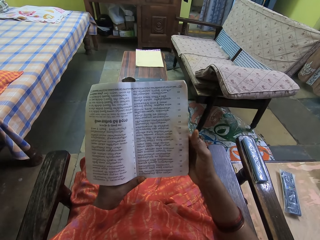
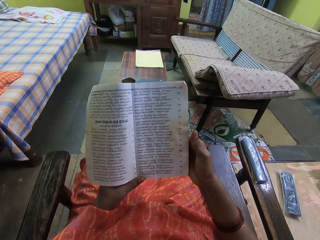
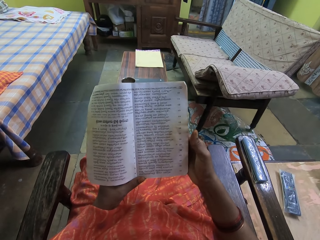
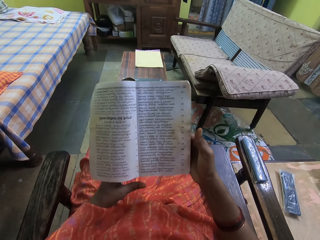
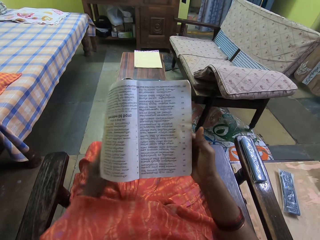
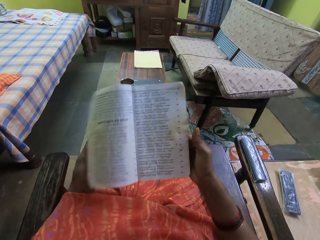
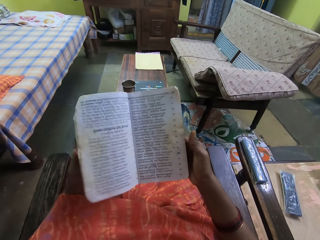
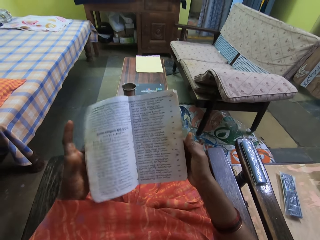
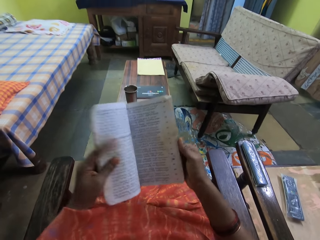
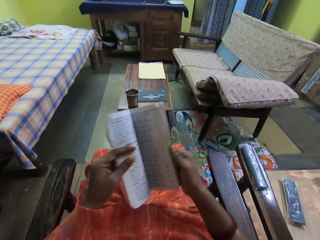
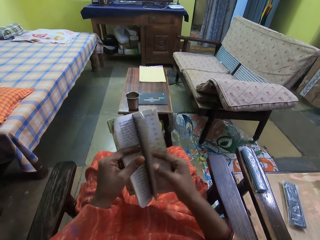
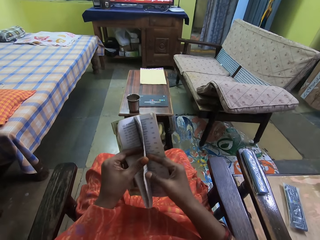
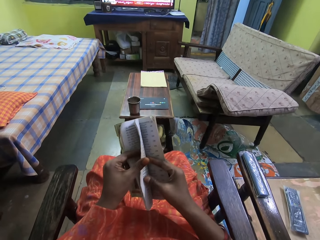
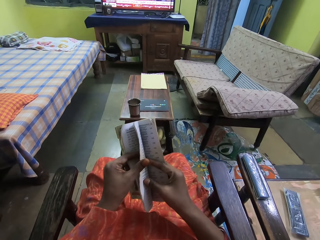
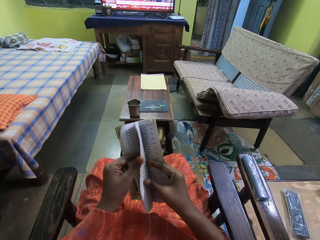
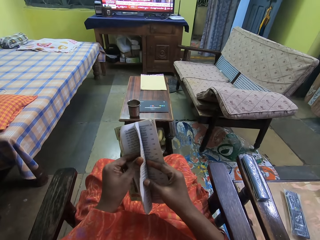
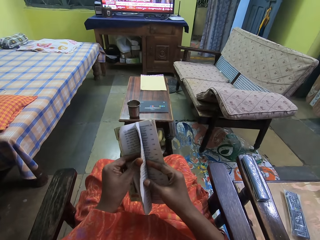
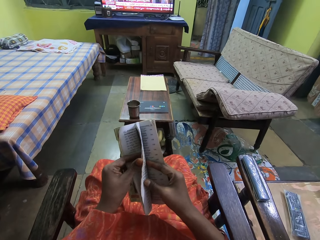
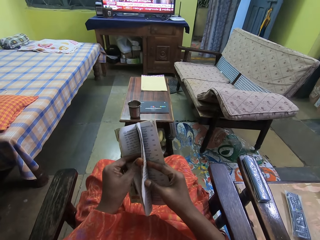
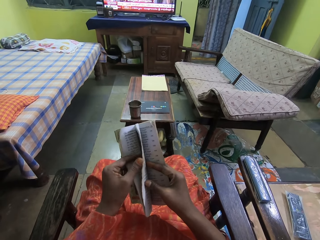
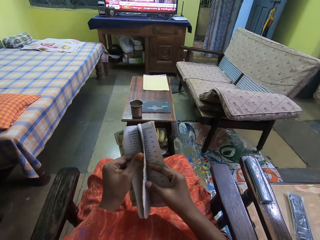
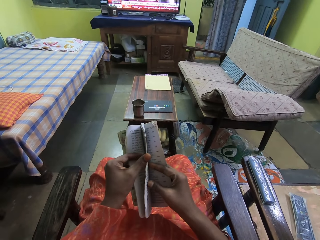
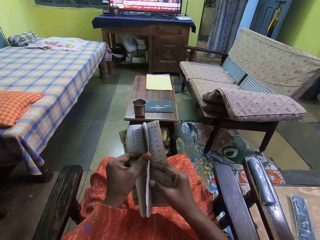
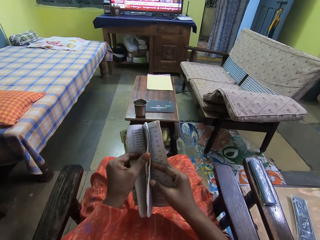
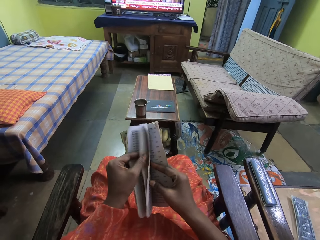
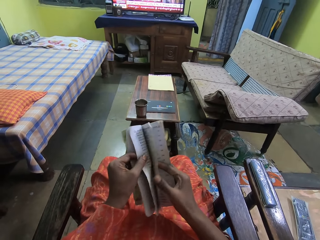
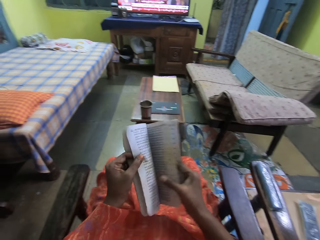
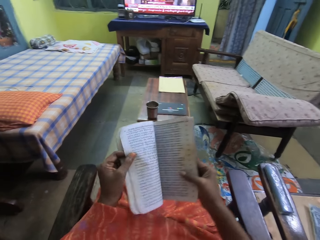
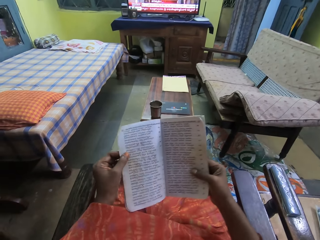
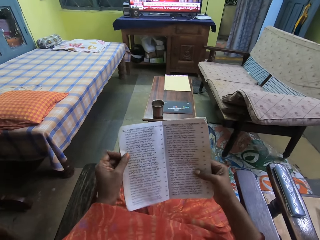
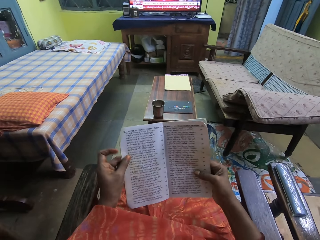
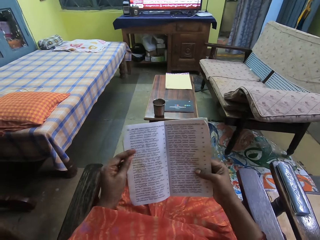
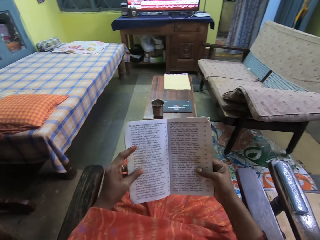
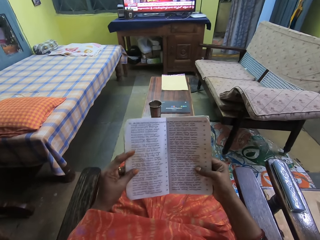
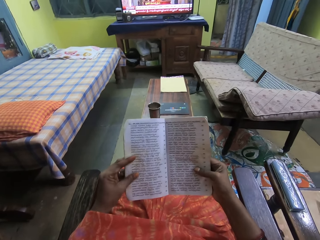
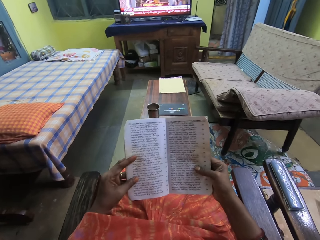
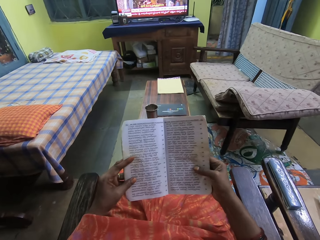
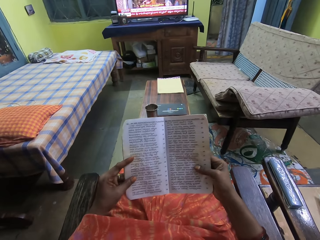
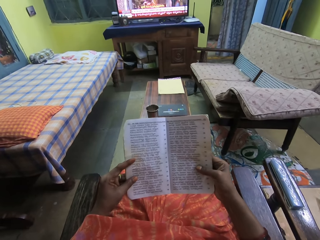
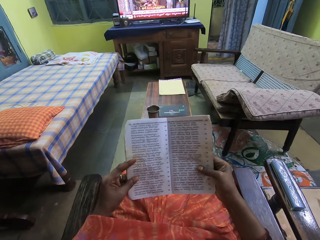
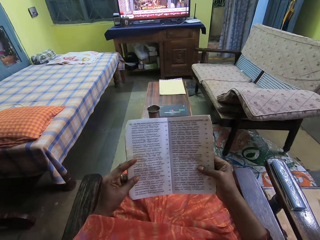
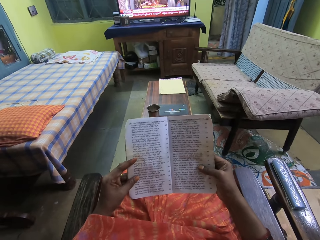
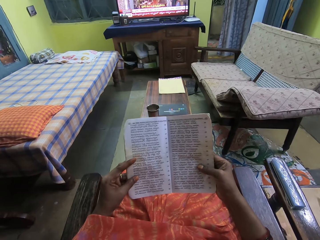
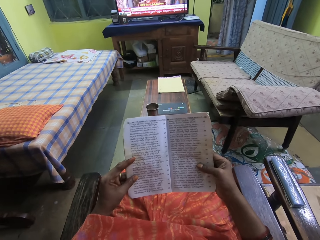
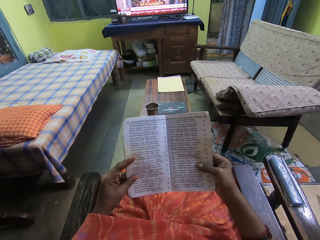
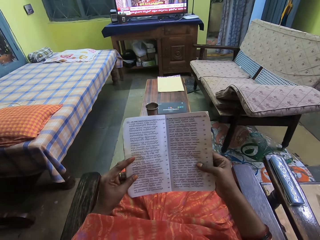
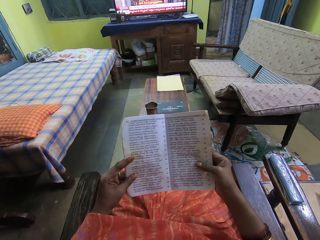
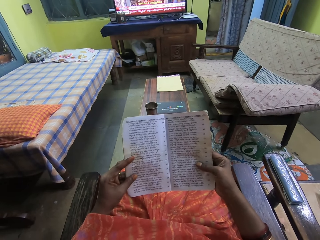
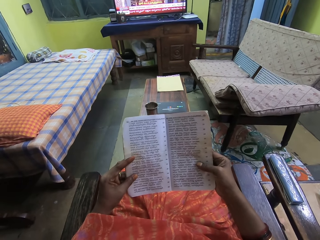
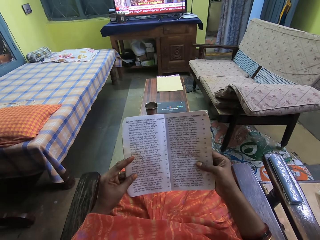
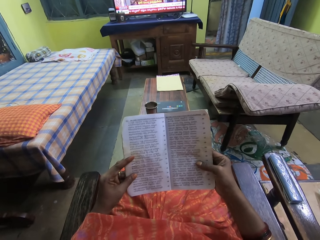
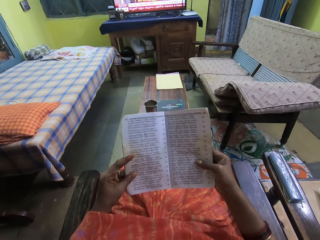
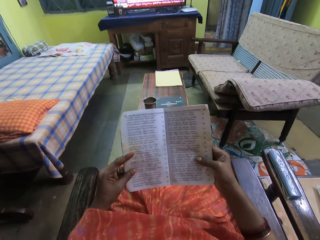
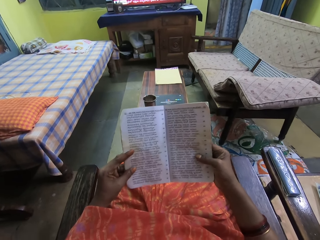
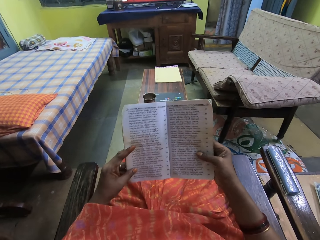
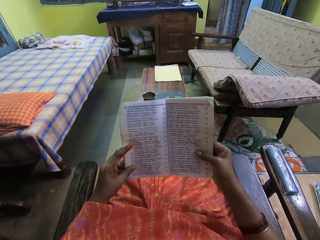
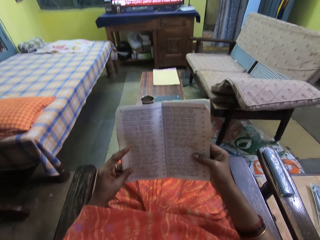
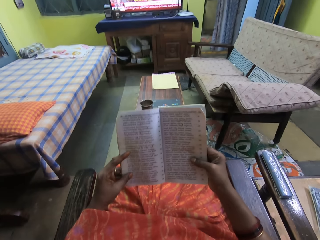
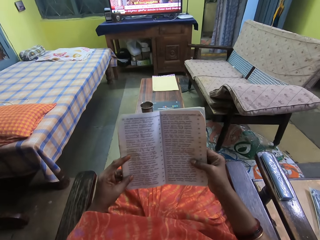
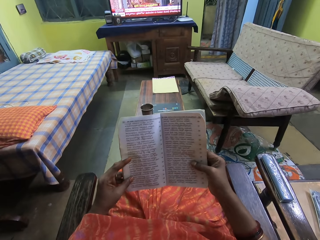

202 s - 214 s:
The camera wearer opens a page of the book with her left hand. She reads the book.

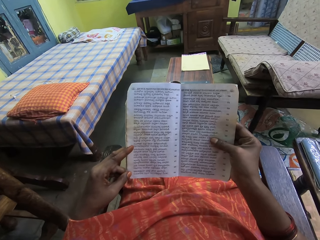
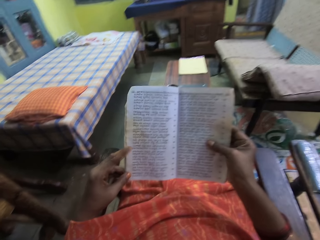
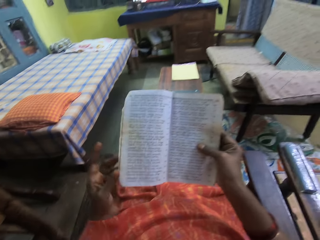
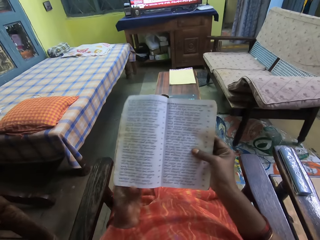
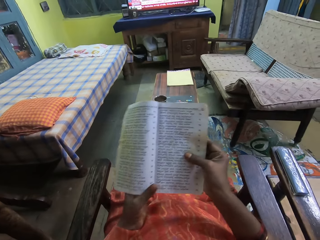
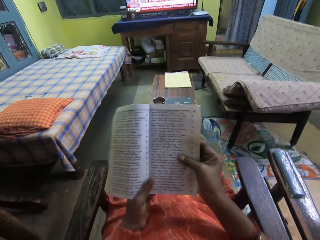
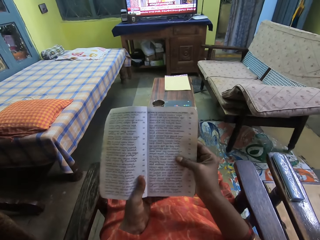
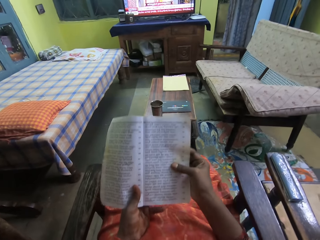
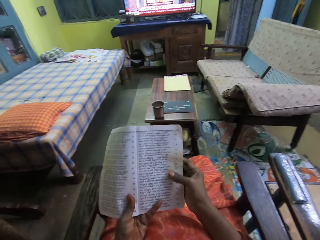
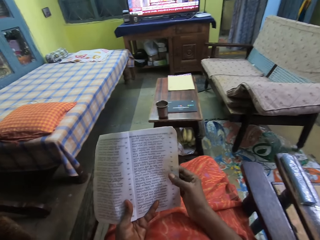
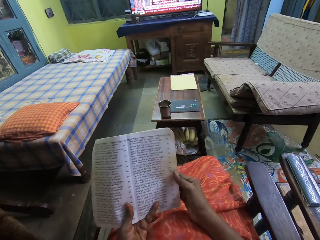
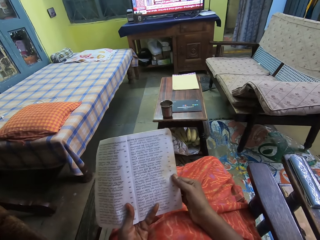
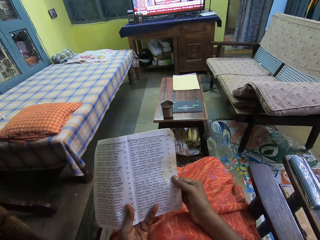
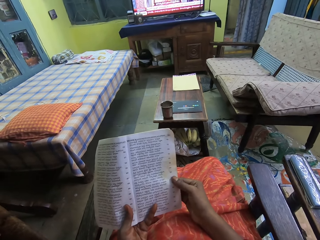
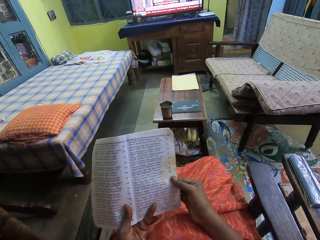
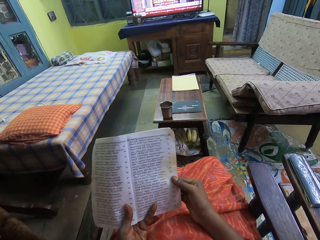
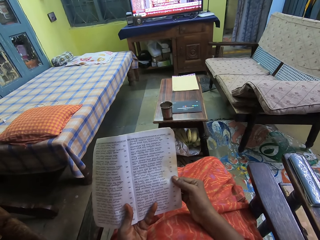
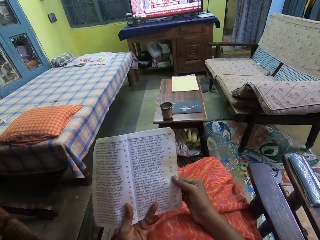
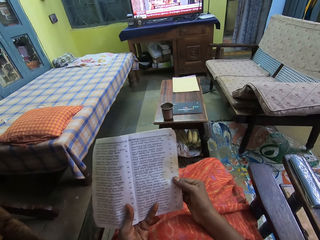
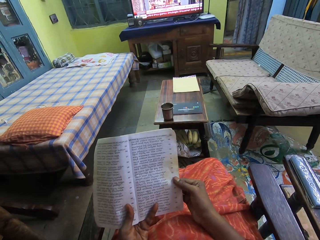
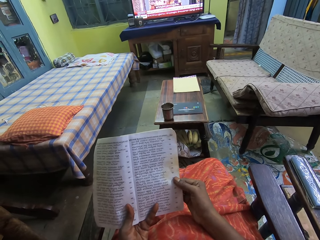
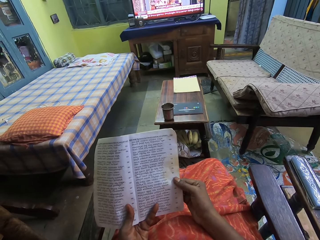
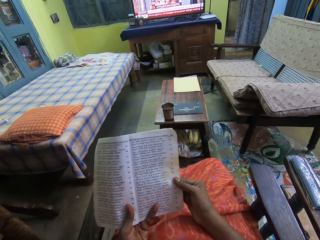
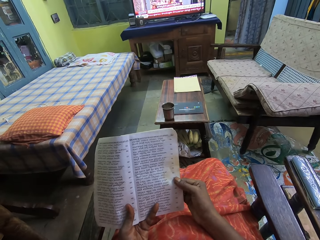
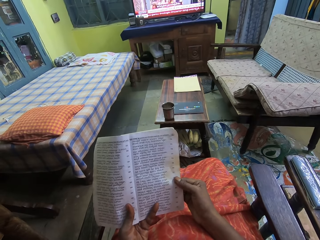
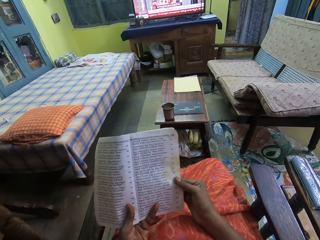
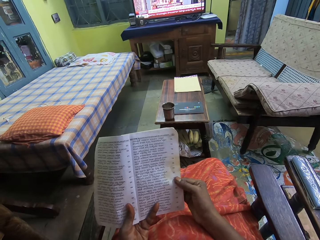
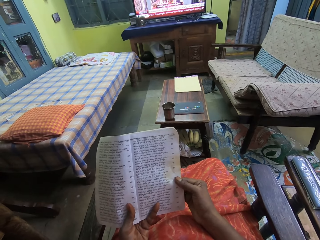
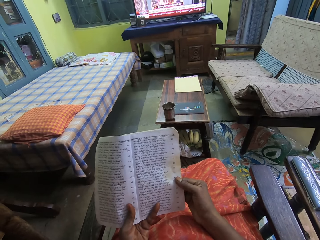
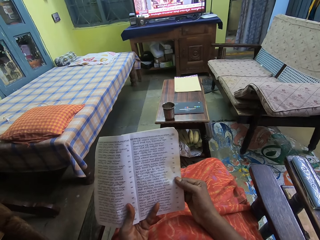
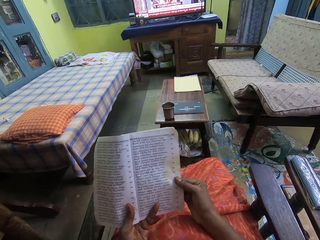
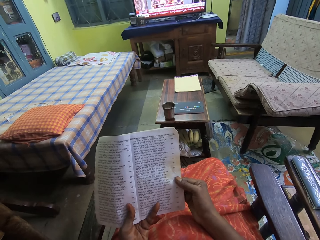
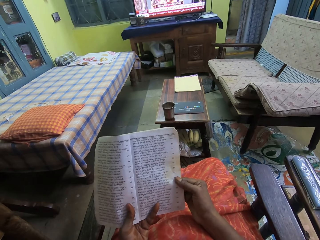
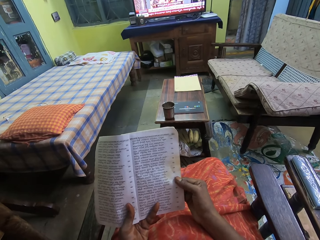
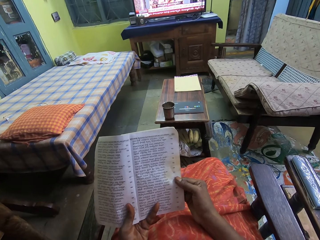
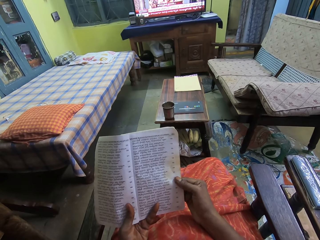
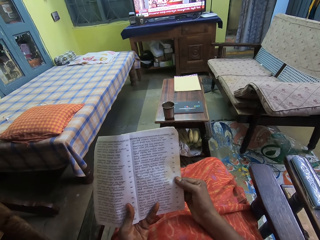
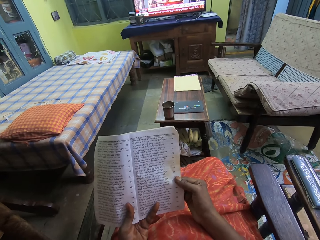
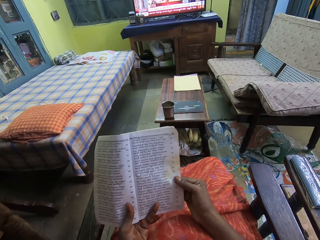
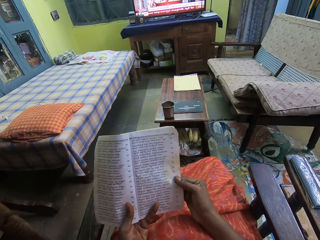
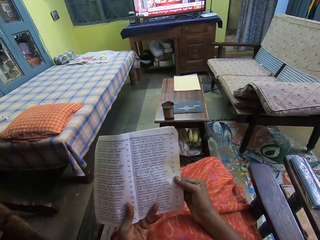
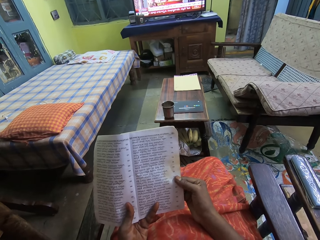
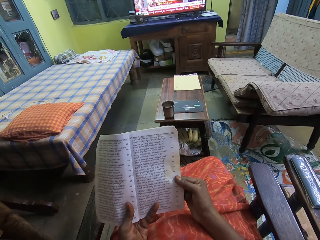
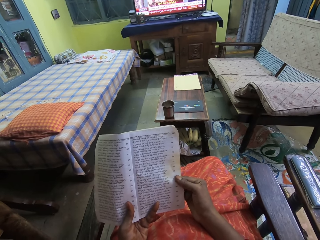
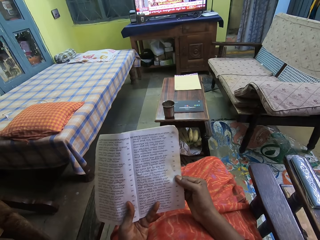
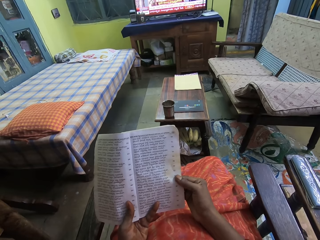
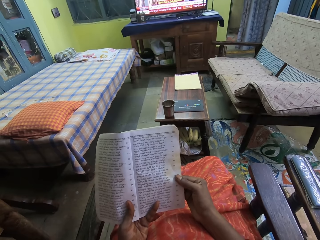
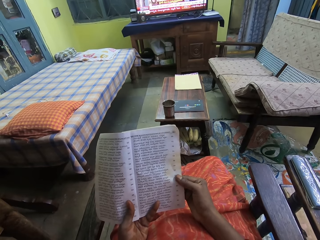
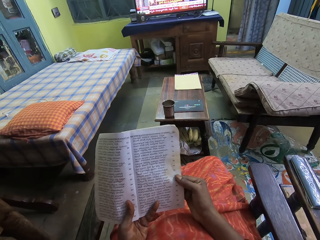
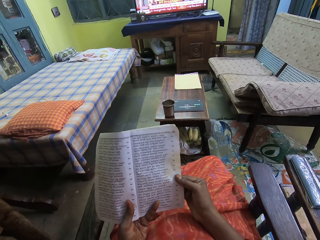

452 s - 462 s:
The camera wearer adjusts the hand on the book. They stare at the book.
